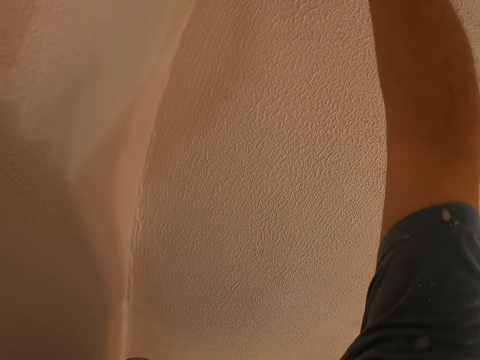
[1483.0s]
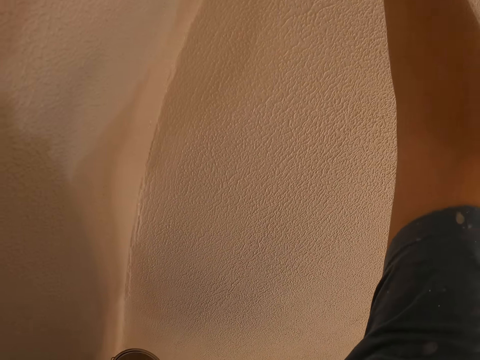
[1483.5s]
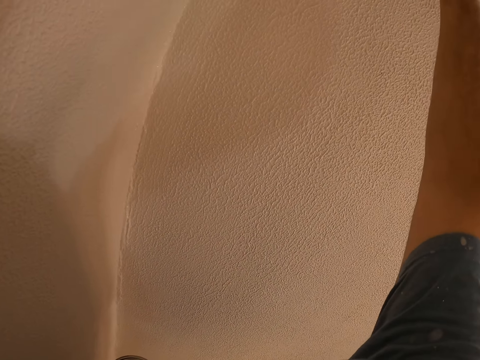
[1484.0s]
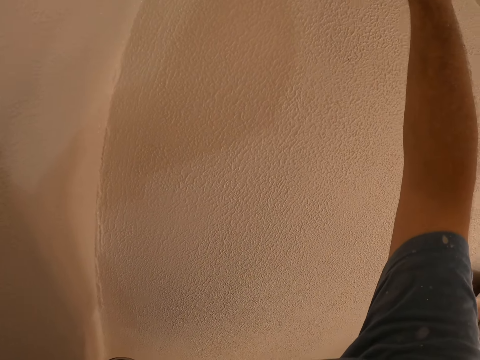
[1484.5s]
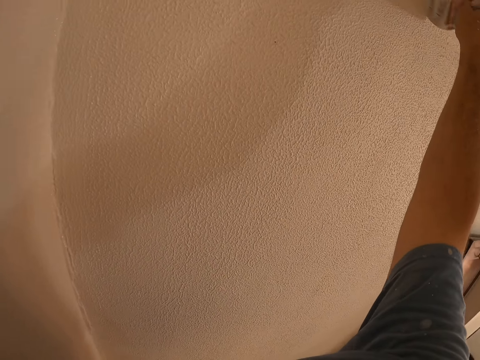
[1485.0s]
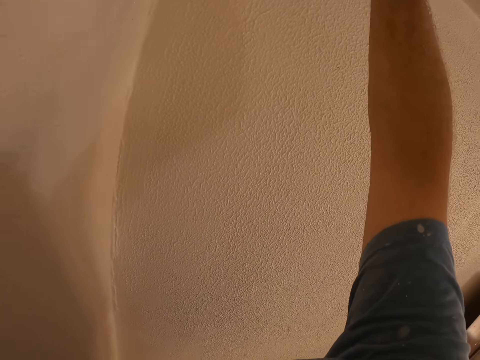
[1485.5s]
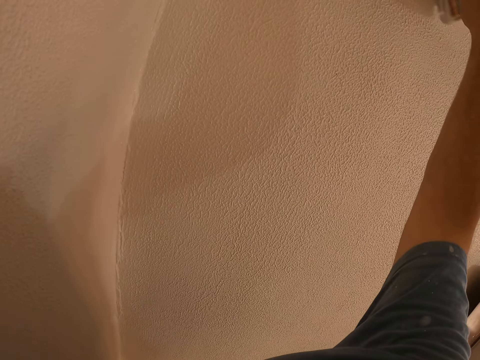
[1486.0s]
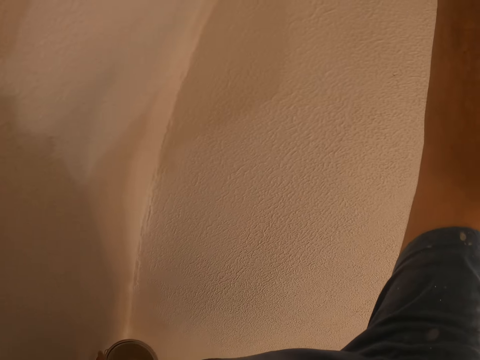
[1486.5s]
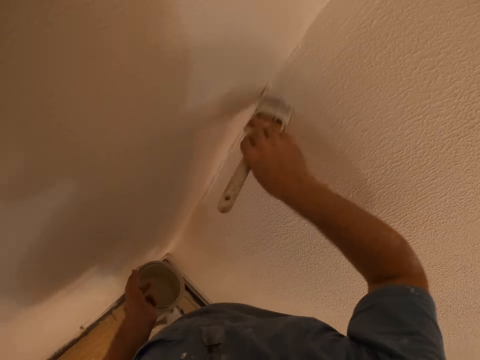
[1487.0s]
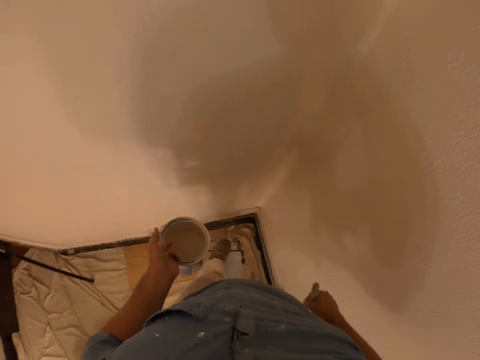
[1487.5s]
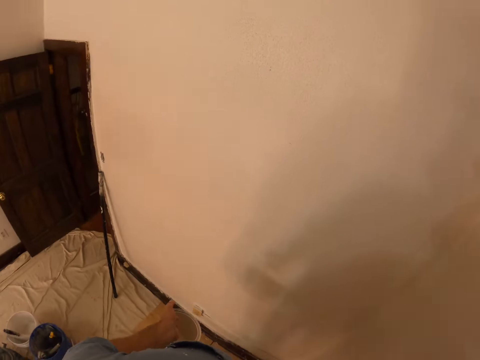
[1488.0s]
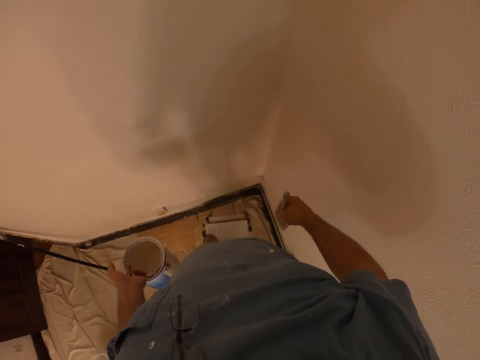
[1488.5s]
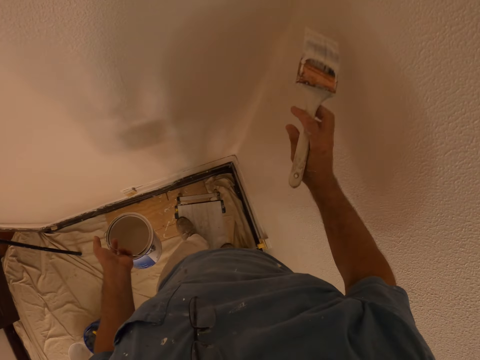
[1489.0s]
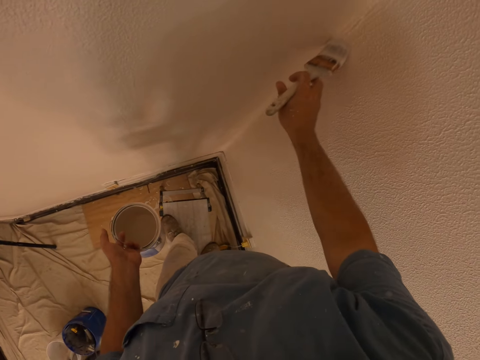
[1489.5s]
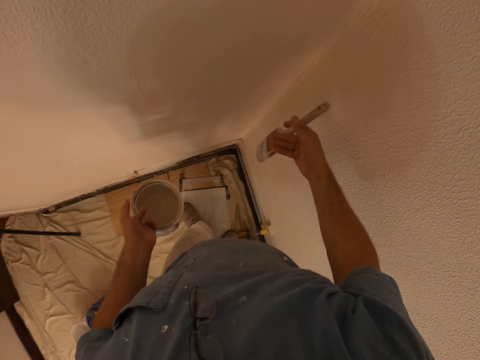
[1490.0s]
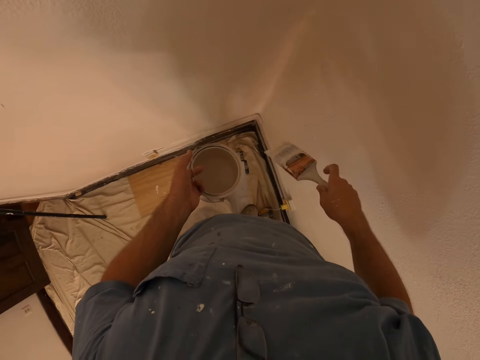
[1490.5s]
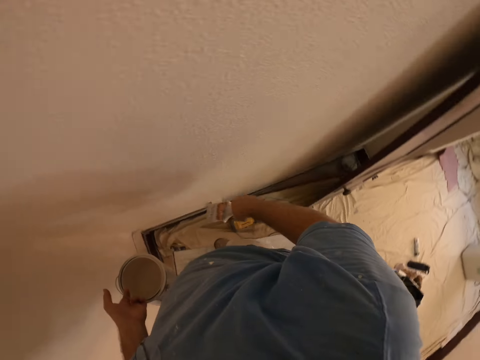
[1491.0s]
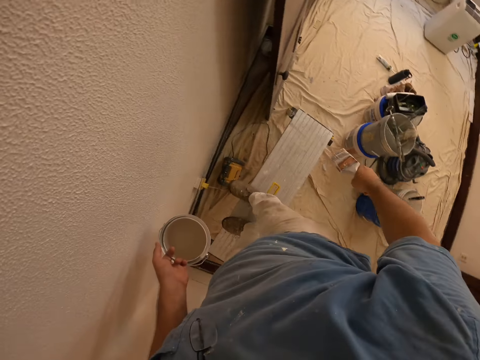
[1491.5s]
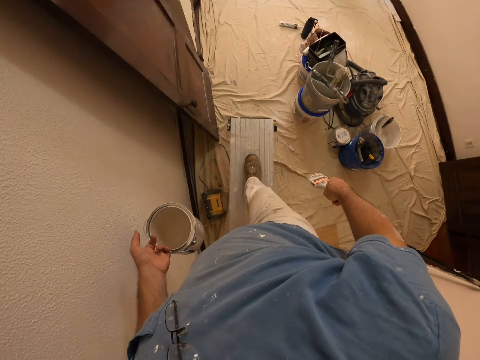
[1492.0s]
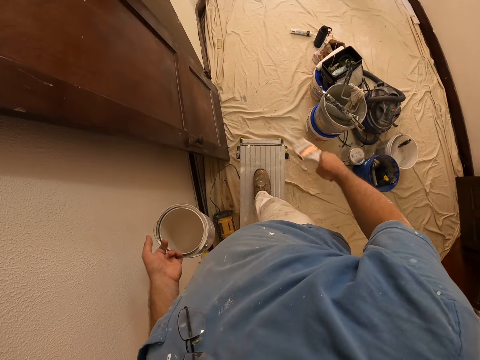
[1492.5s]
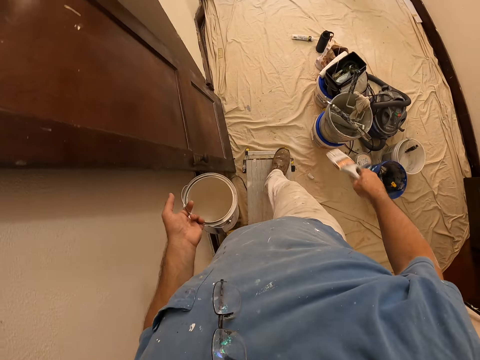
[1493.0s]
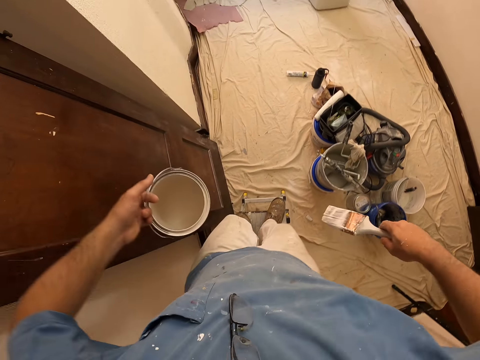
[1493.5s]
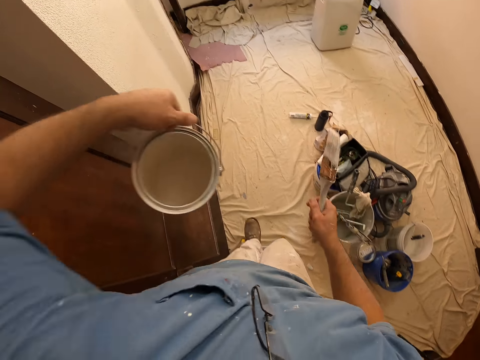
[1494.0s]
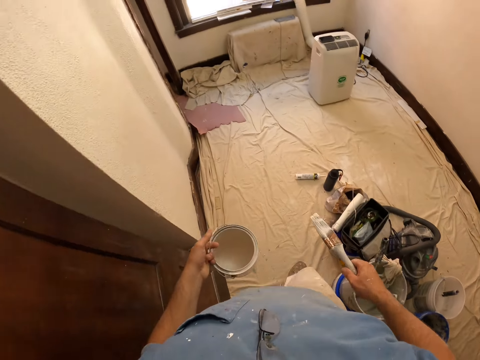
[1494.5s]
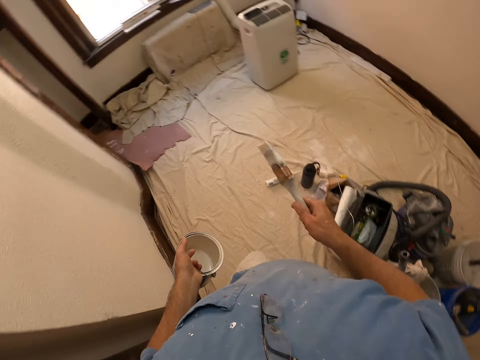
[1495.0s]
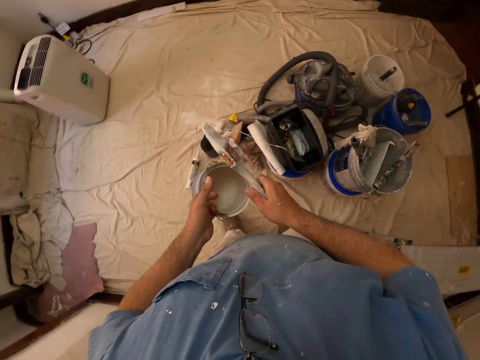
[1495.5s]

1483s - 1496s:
The camera wearer stares down. They look around the room. They paint the wall of the room with the paint brush. They stare down. They come down from a stool.

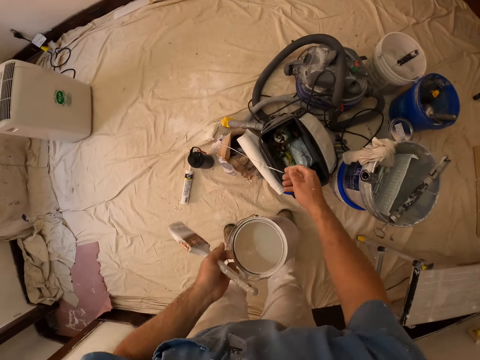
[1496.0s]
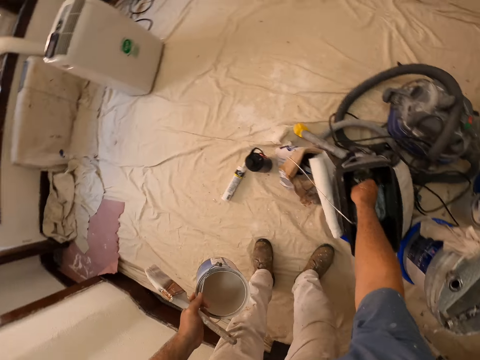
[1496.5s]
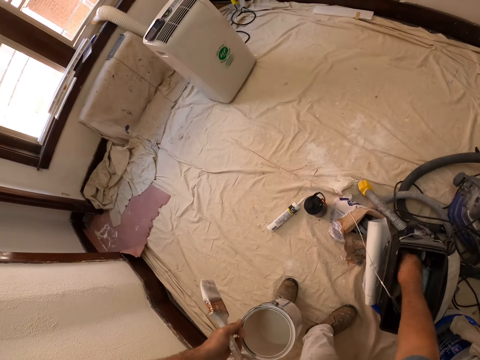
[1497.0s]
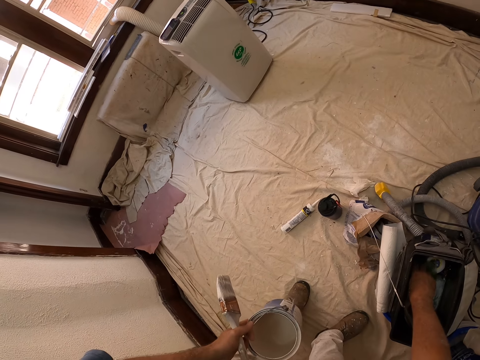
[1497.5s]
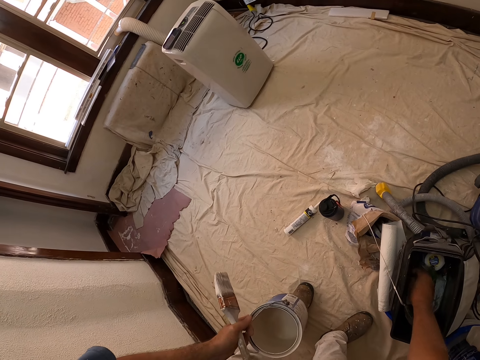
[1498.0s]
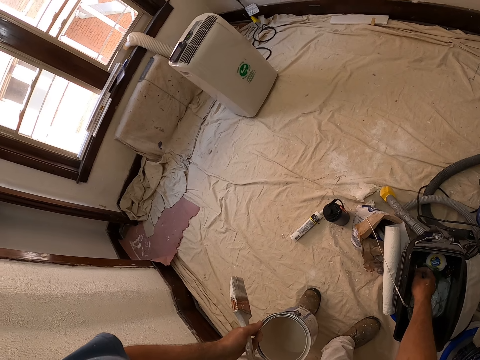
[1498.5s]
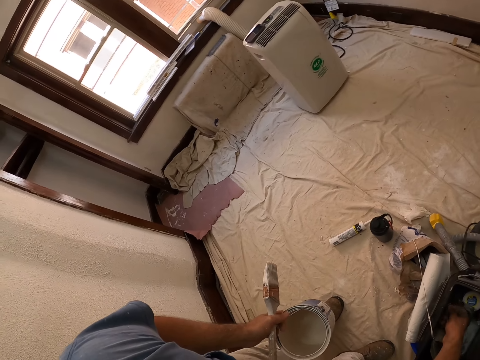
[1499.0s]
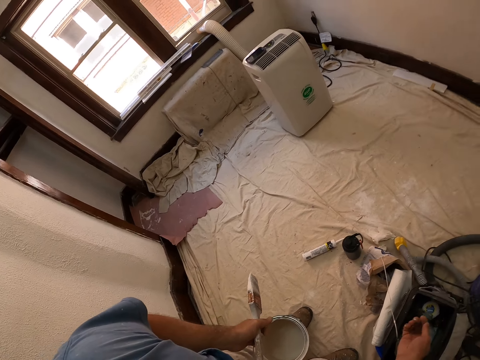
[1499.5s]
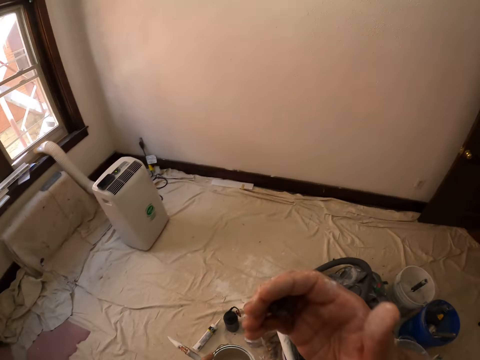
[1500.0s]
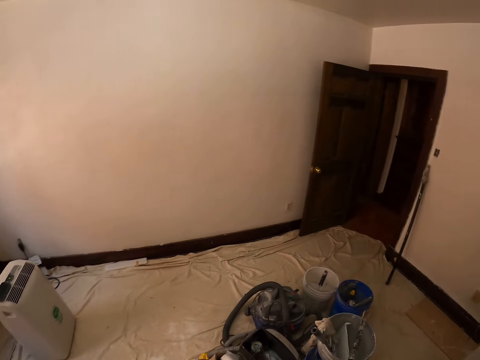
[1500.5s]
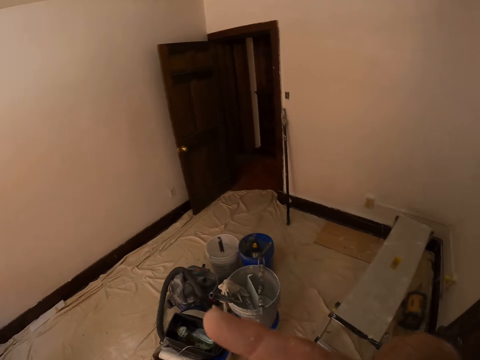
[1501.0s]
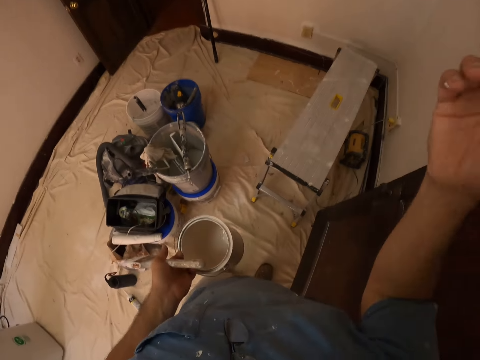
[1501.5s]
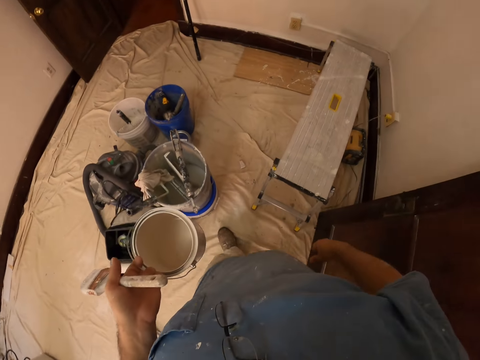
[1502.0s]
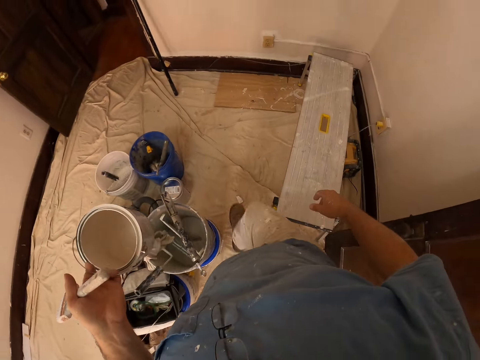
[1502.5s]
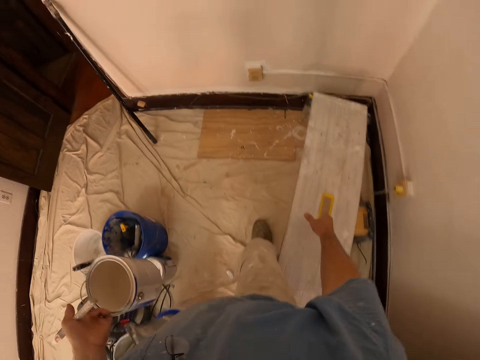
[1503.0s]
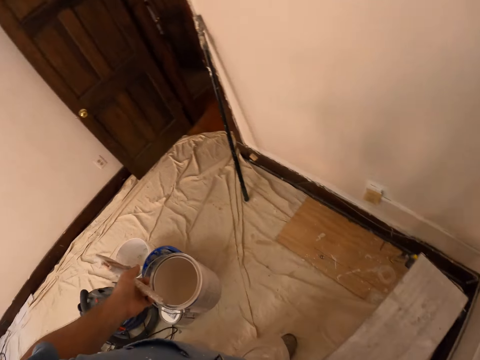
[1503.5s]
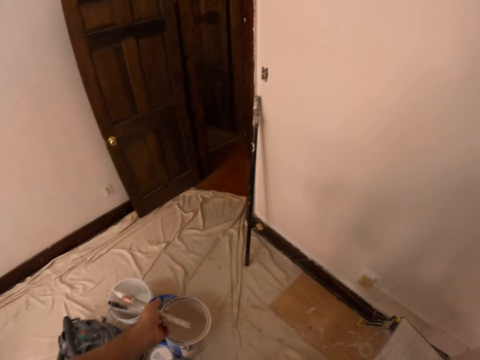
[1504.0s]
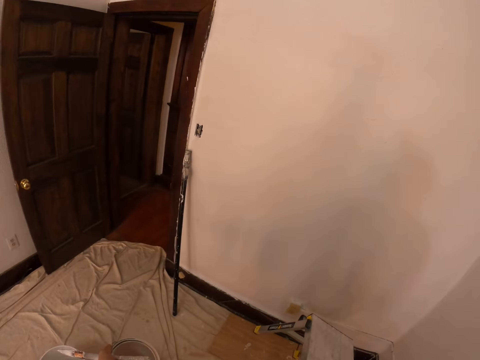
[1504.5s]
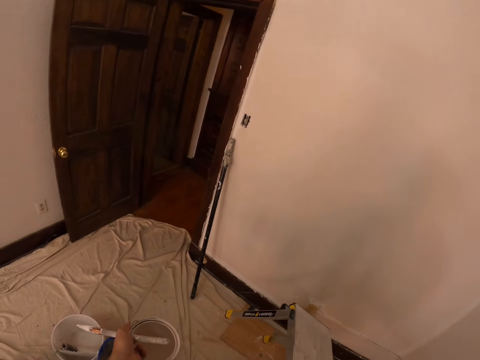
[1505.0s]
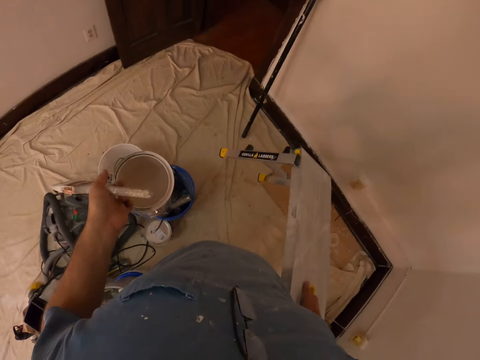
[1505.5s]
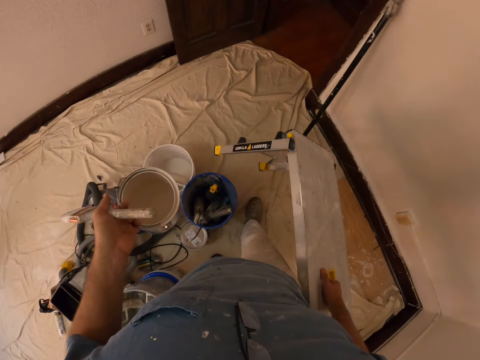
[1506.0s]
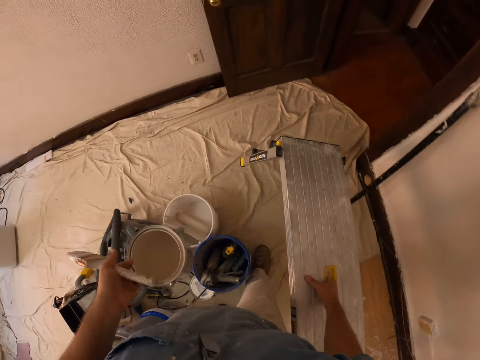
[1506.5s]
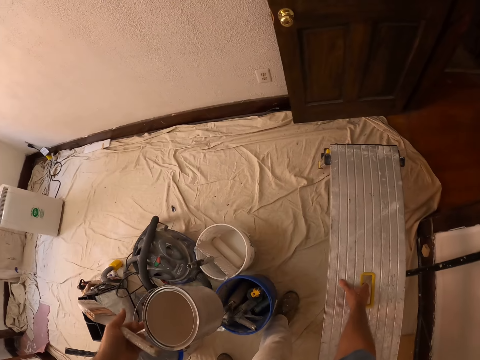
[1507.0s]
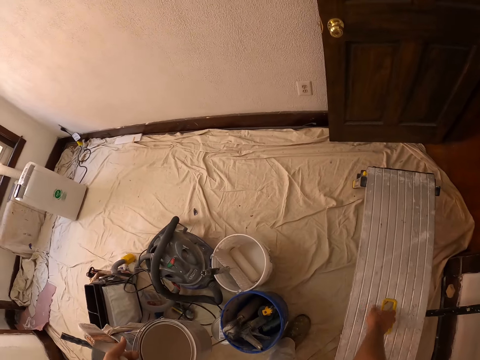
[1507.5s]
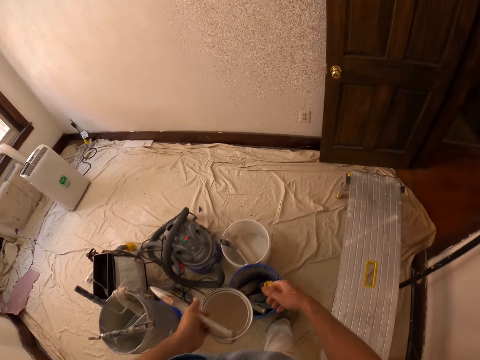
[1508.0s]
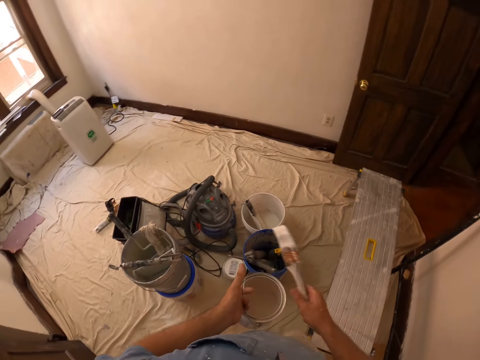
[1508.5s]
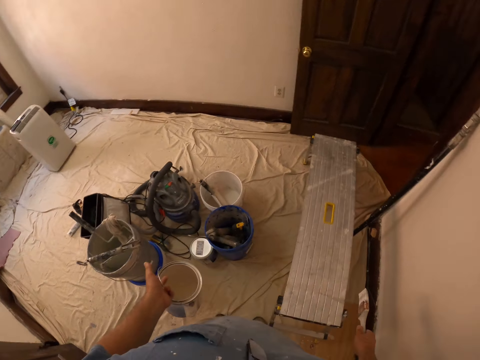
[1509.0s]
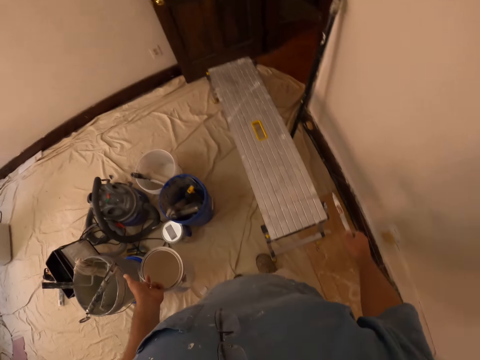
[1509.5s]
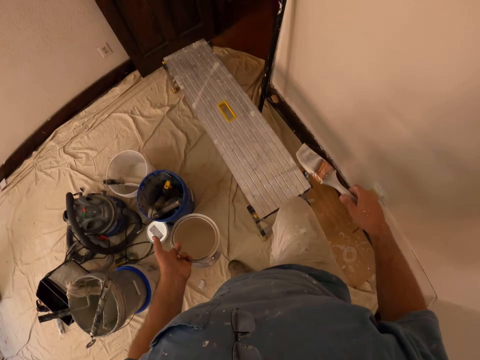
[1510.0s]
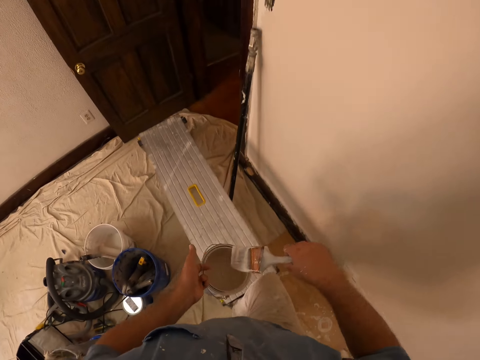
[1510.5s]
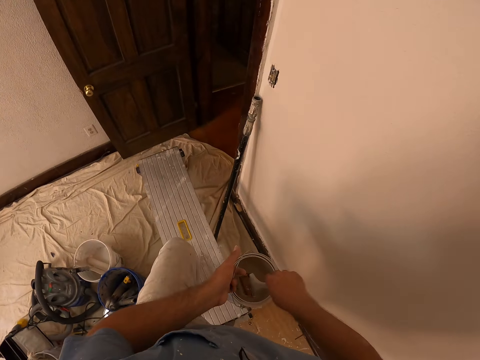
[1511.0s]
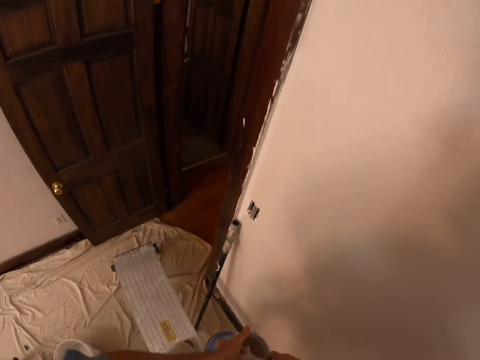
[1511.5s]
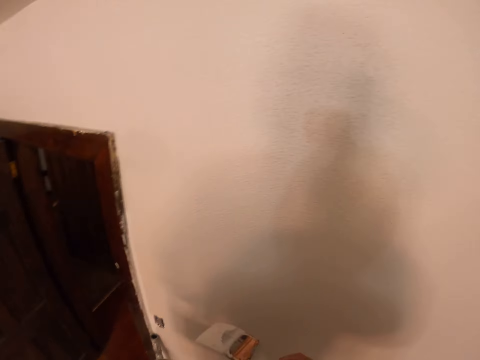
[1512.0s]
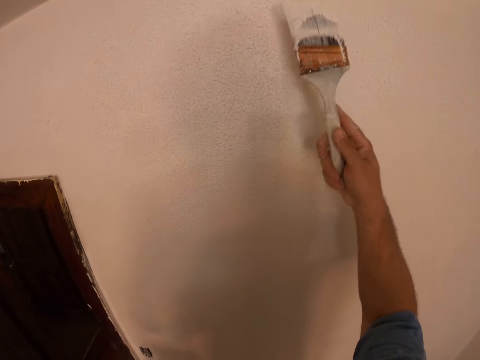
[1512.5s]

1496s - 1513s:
The camera wearer passes the paint brush from his right hand to his left. He holds a container. He searches the container. He moves the tools in the toolkit with his right hand. He stares at a window. He looks around. He rubs his face with his right hand. He walks to a side of the room. He carries the stool on the floor. He drops the stool on another side of the room. He stares at the paint brush. He passes the paint brush from his left hand to his right. He climbs the stool. He dips the paint brush in the paint bucket.
